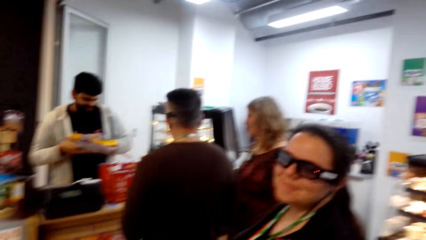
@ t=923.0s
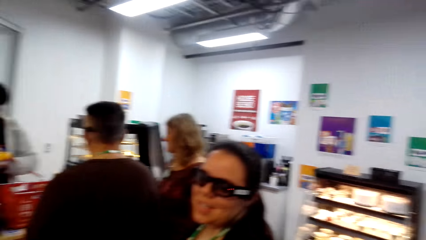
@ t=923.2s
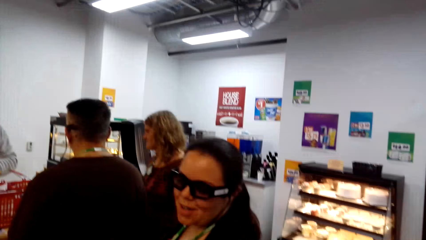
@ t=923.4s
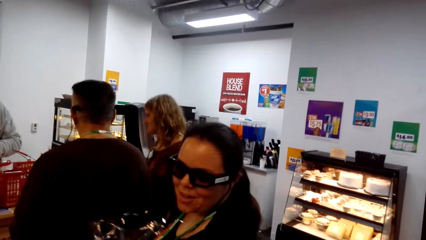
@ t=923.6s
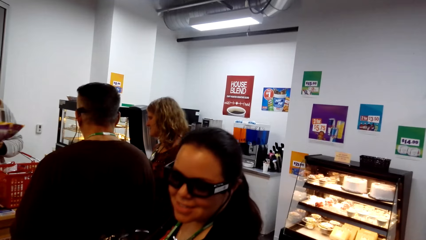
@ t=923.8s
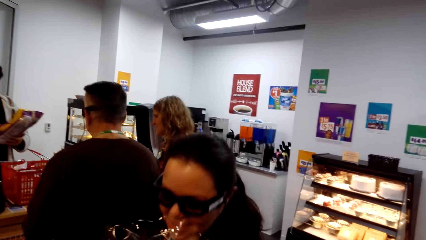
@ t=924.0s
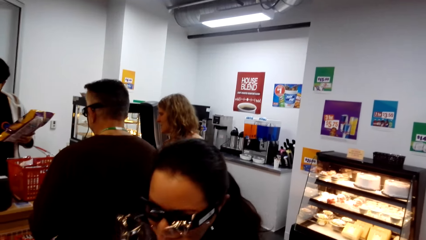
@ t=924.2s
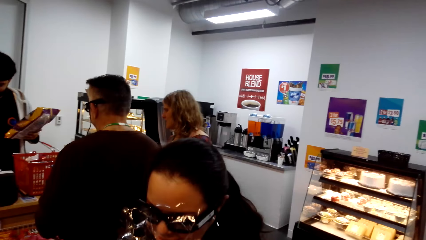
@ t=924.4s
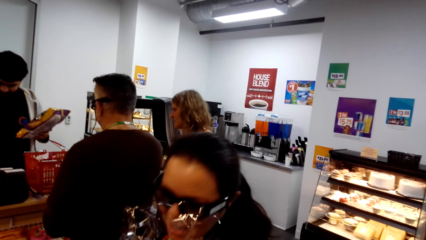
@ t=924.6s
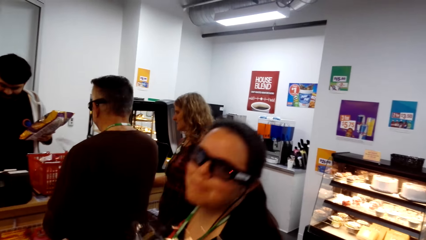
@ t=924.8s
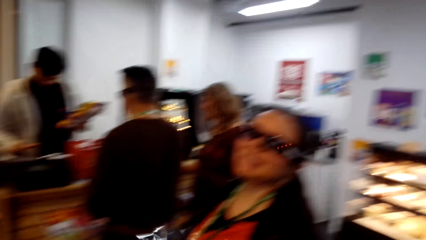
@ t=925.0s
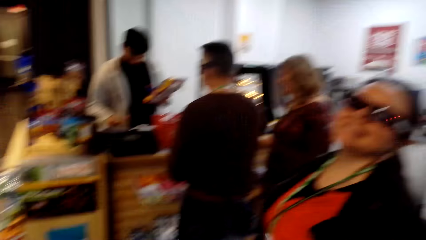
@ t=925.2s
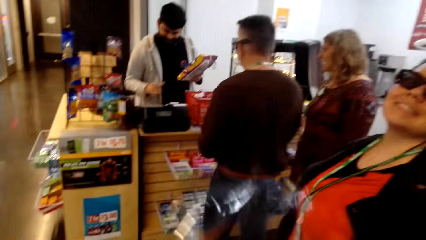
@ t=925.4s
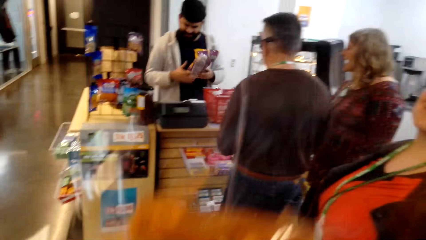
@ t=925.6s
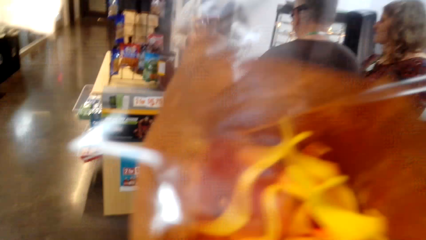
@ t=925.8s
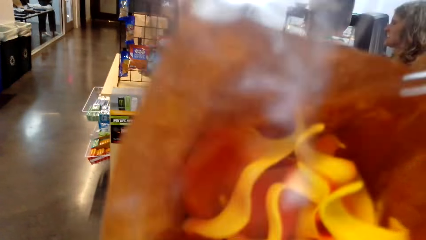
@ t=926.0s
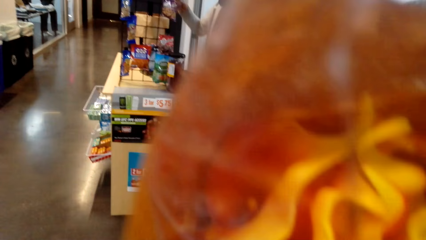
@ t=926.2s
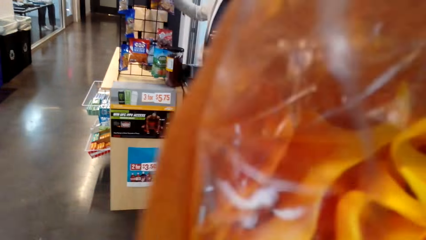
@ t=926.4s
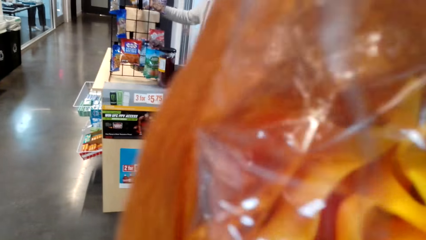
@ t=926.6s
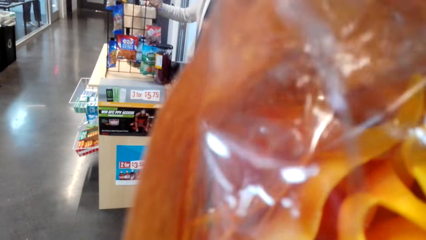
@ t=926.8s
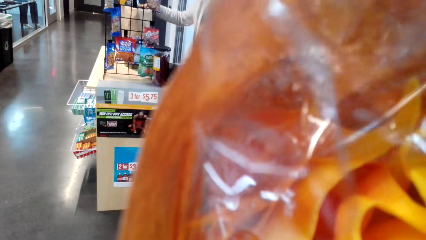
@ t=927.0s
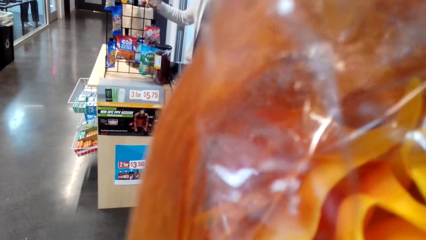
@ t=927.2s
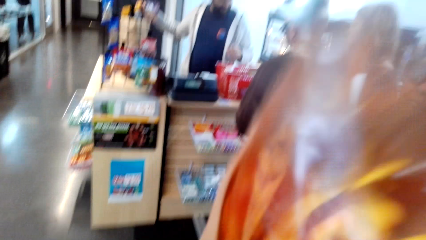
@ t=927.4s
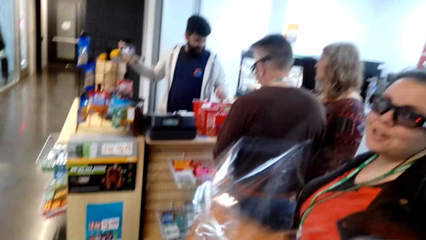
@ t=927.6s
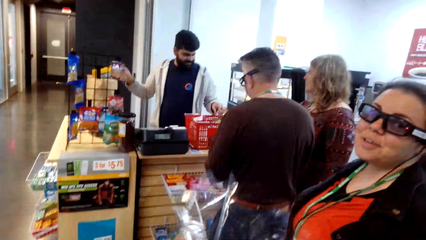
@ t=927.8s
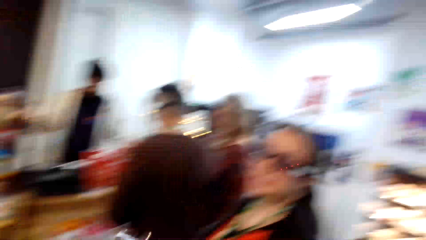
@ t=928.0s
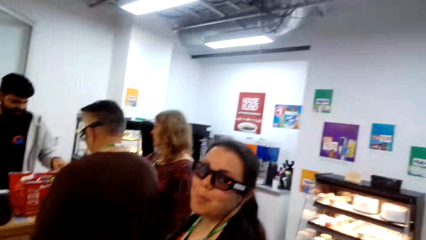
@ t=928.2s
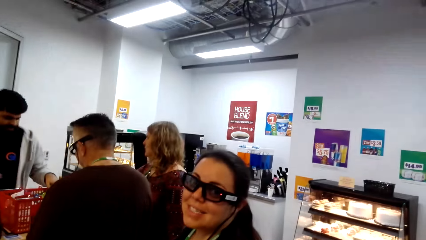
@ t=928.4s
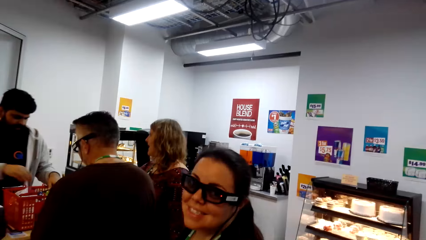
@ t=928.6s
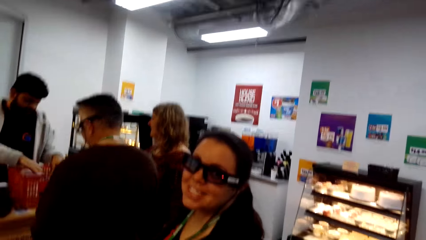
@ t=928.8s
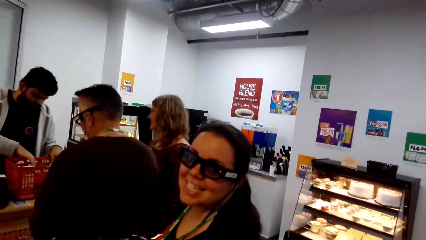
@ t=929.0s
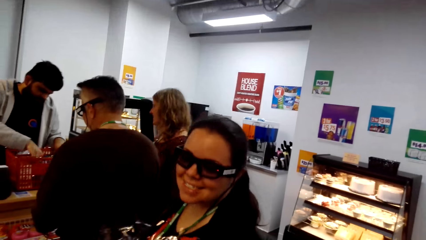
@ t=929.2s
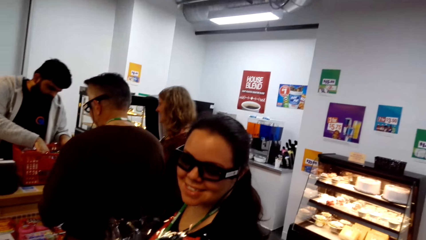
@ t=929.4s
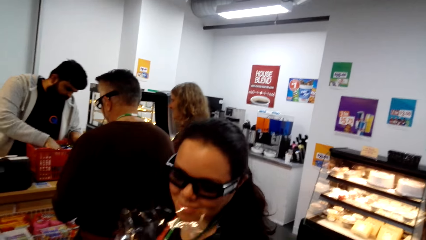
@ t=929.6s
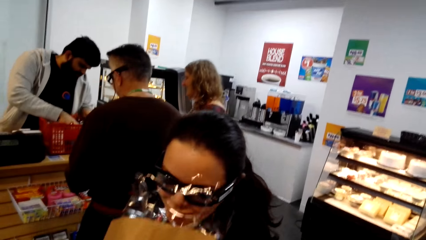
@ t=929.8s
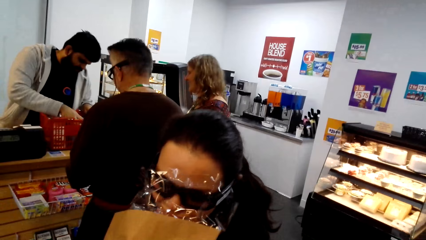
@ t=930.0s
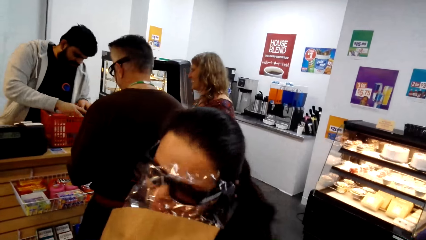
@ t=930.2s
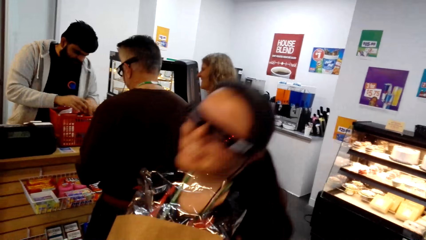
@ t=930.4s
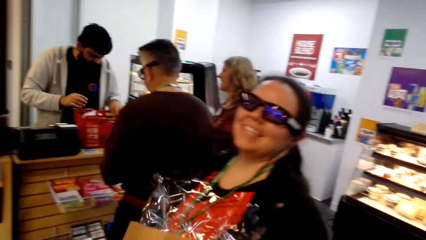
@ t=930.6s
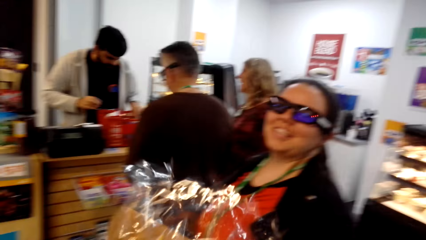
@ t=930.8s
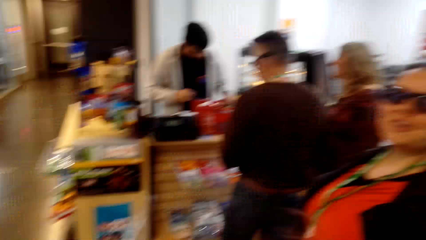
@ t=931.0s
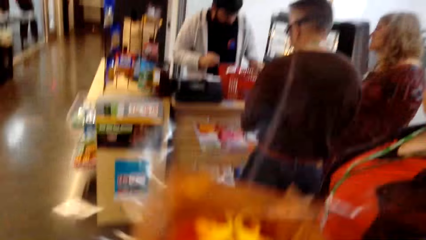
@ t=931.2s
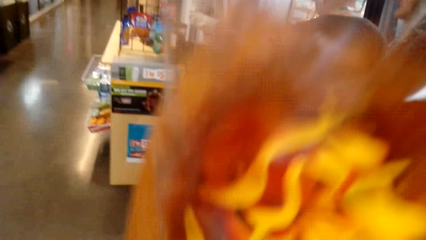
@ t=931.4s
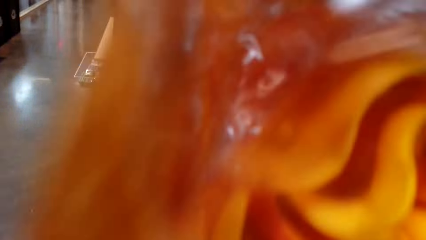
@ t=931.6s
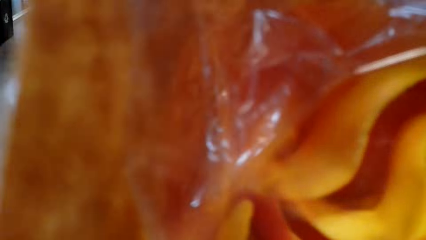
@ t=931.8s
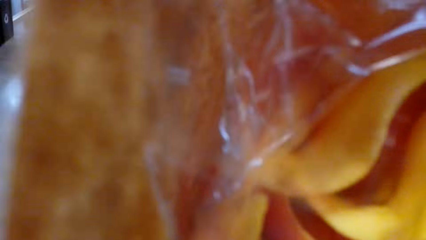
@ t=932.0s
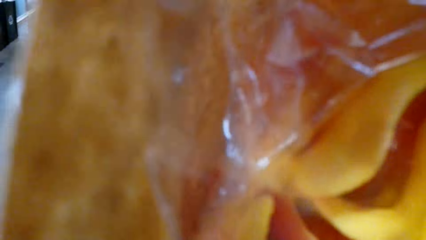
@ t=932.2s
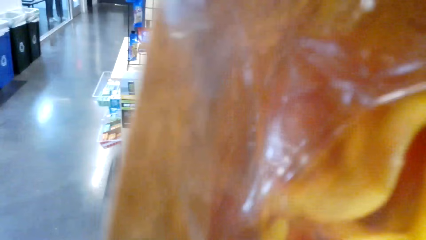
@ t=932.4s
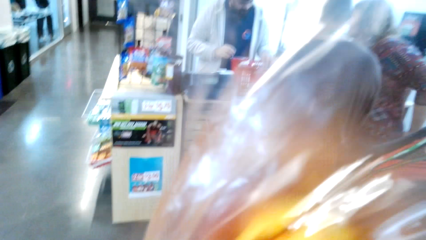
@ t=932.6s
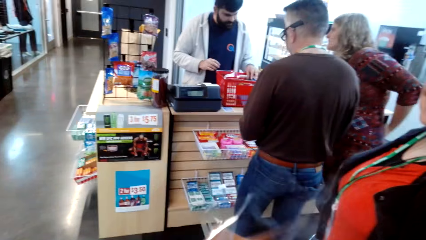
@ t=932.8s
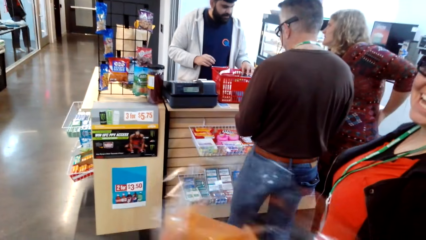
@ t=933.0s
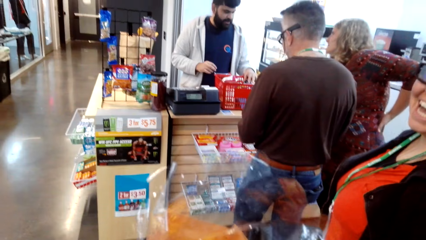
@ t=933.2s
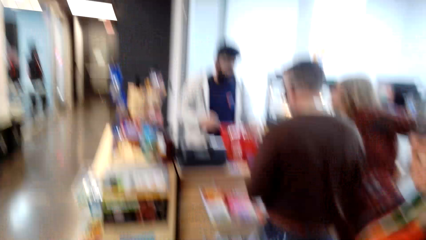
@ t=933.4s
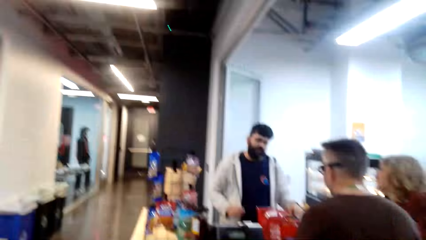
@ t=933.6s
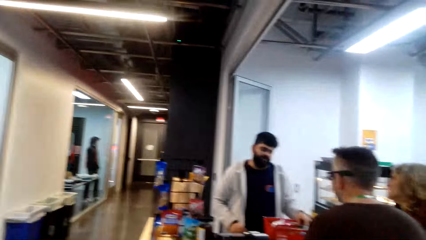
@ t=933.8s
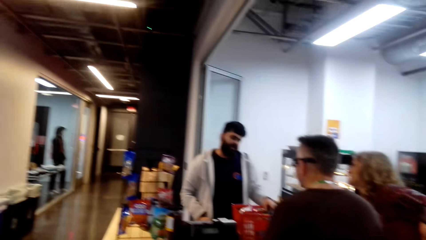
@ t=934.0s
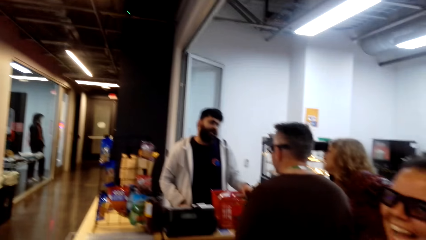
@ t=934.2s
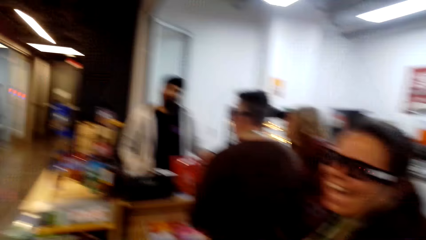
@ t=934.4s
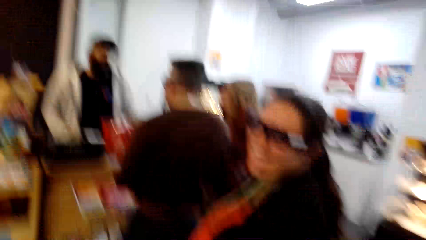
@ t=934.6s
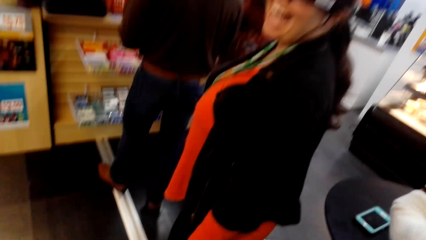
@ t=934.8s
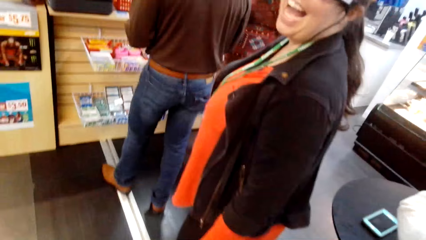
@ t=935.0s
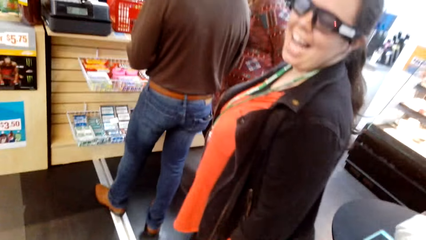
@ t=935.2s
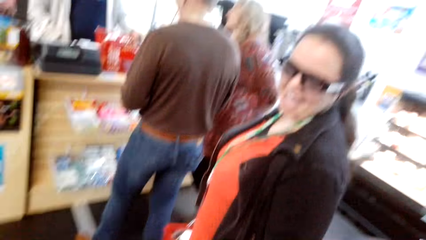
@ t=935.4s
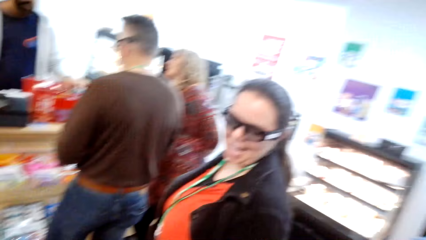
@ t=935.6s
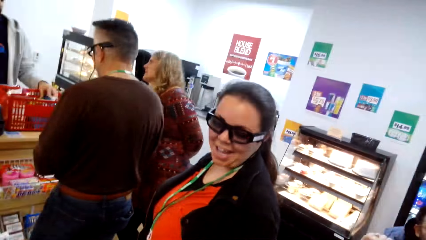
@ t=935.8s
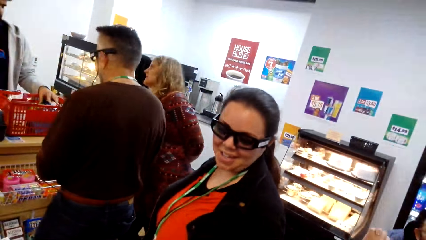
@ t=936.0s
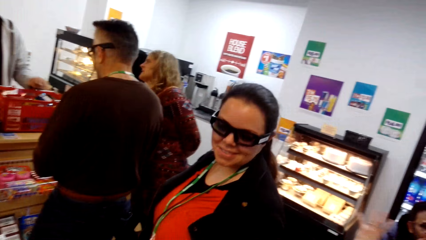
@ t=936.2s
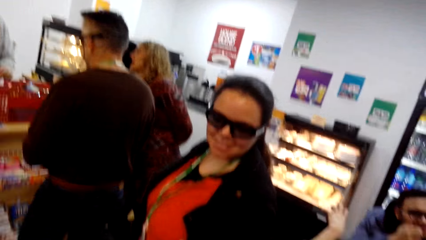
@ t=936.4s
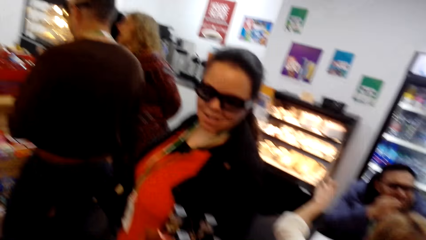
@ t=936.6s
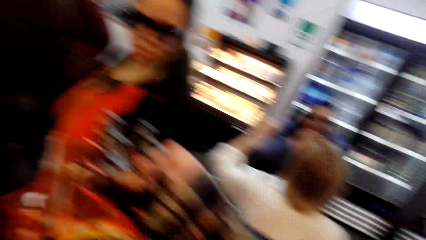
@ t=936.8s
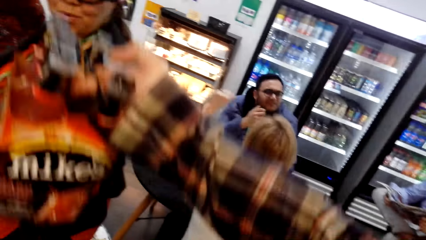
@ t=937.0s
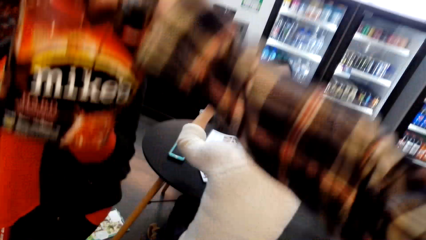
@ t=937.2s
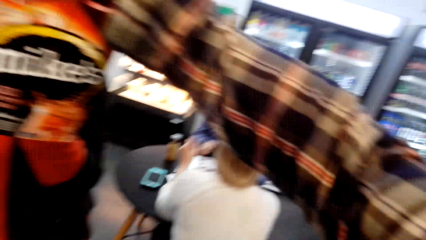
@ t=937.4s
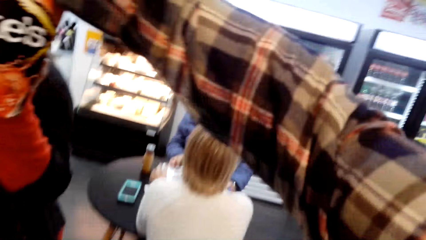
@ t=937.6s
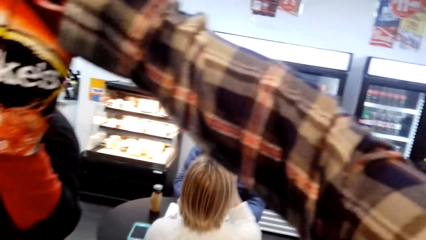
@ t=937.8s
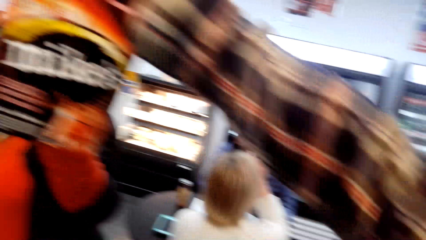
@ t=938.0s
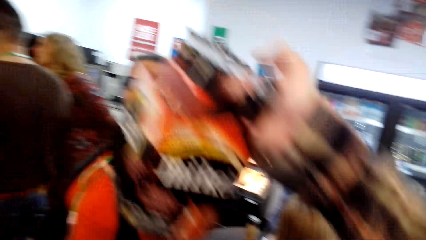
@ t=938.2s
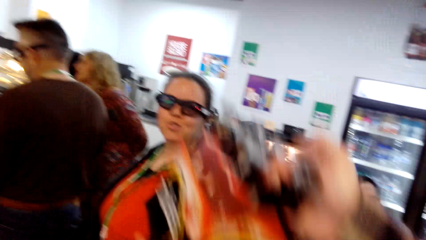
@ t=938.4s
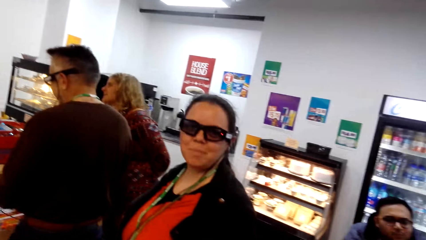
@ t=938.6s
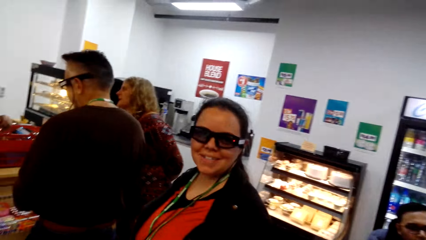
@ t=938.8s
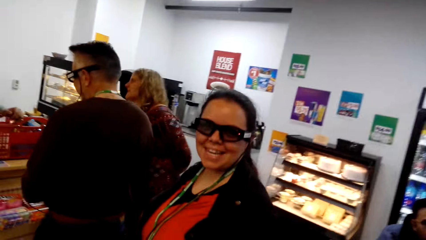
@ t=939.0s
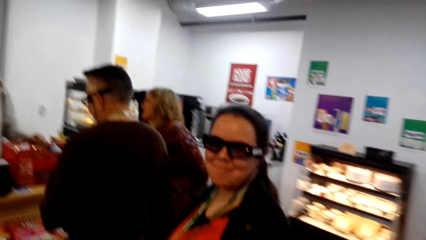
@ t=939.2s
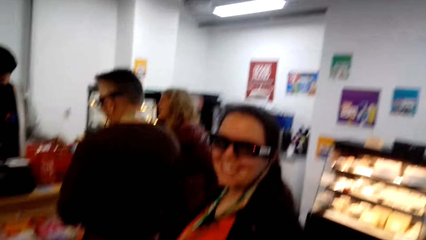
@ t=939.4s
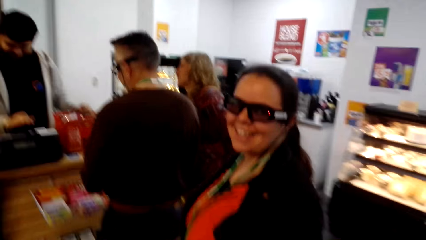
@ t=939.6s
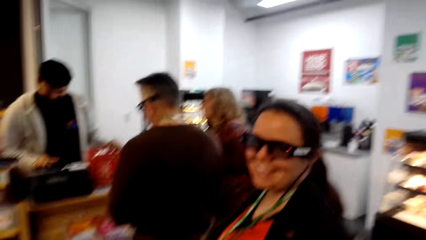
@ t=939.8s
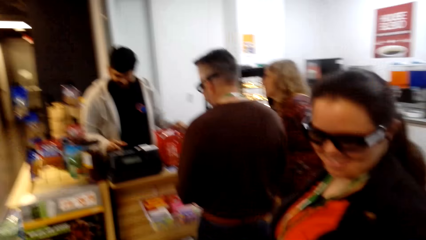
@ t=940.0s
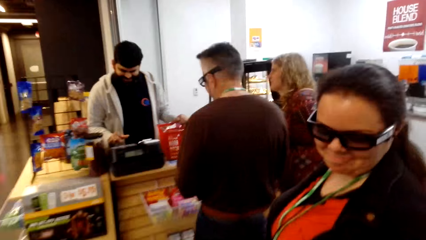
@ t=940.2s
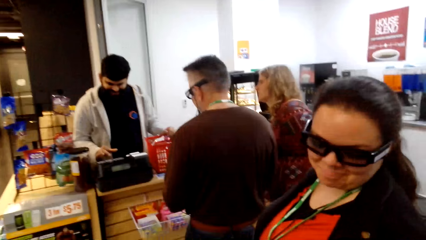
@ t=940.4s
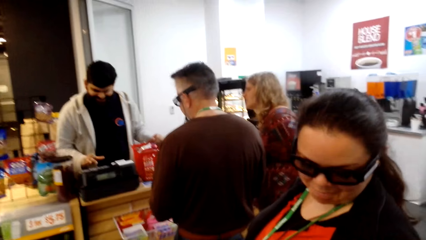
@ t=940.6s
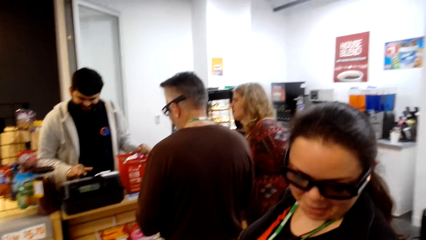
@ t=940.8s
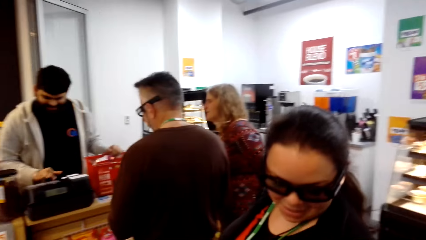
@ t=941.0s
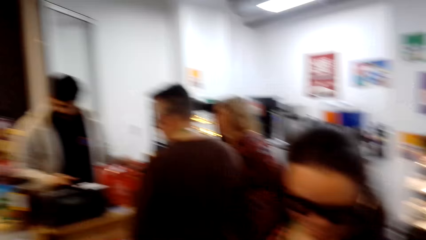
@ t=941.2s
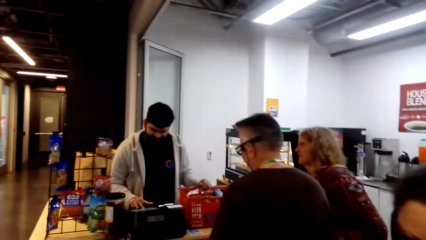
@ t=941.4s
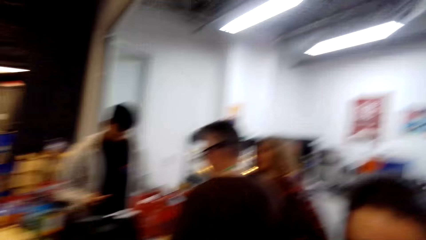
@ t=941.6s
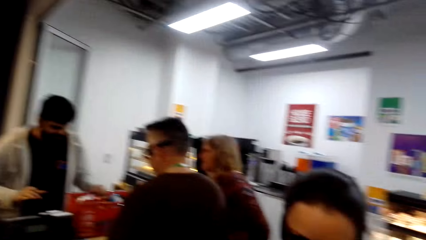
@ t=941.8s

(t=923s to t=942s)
The camera wearer lifts the flower. A woman smells the flowers. The camera wearer talks with the woman. He smells the flowers in his hand. He lifts the flower. The woman smells the flowers and converses with the camera wearer. The woman smells the flowers. The camera wearer smells the flowers in his hand. He converses with the woman. He stretches his hand forward. The woman converses with the camera wearer.
